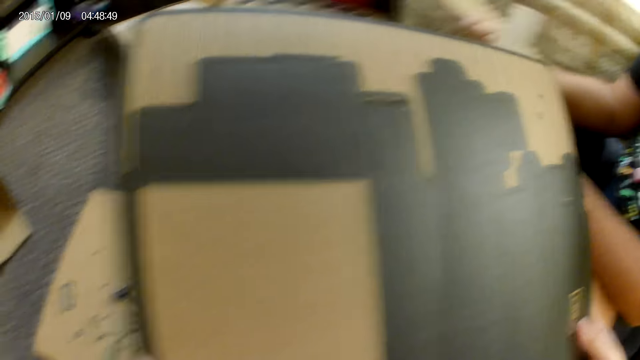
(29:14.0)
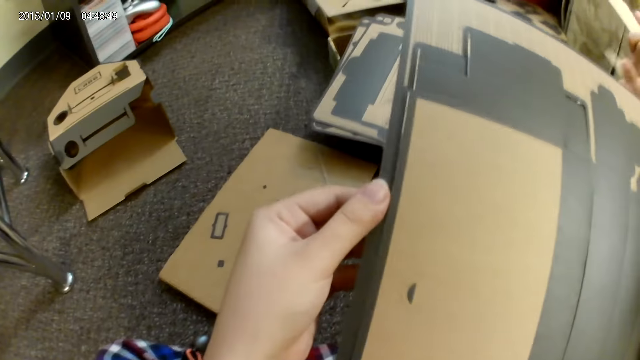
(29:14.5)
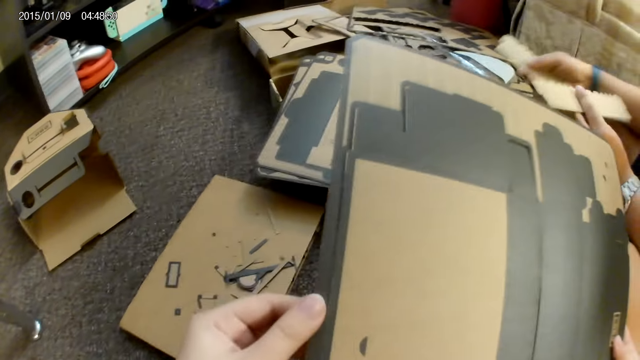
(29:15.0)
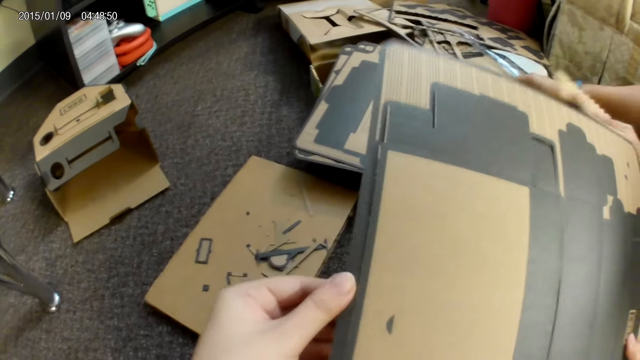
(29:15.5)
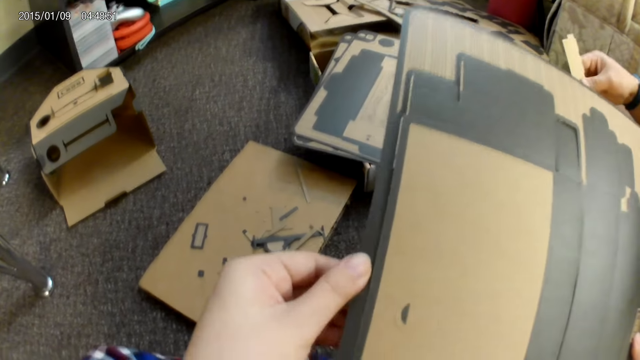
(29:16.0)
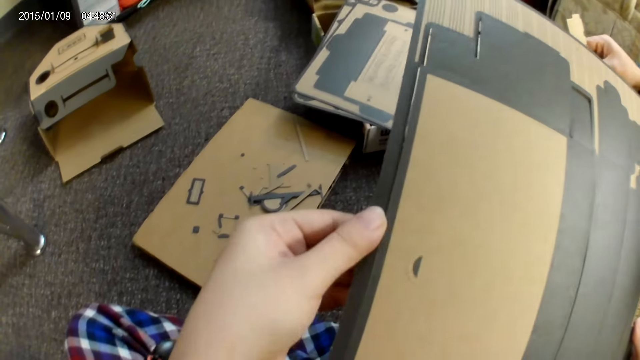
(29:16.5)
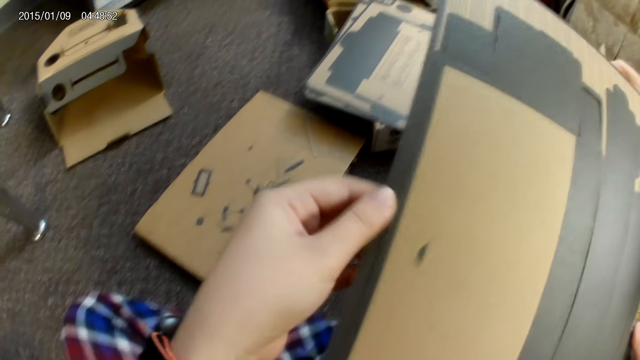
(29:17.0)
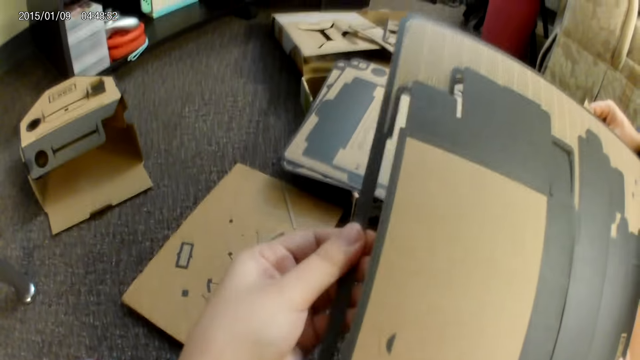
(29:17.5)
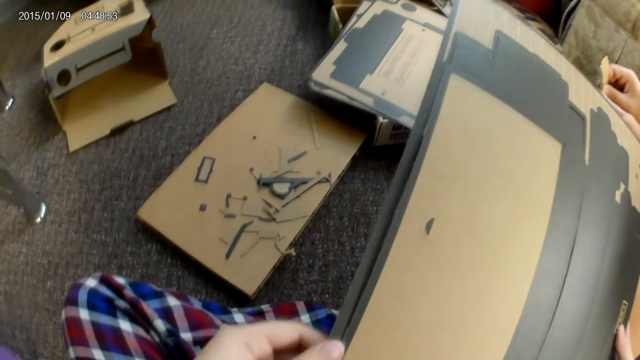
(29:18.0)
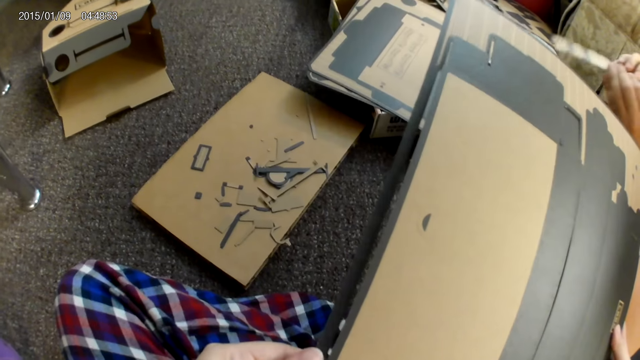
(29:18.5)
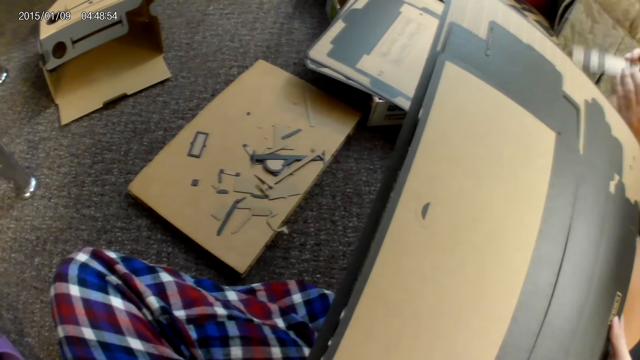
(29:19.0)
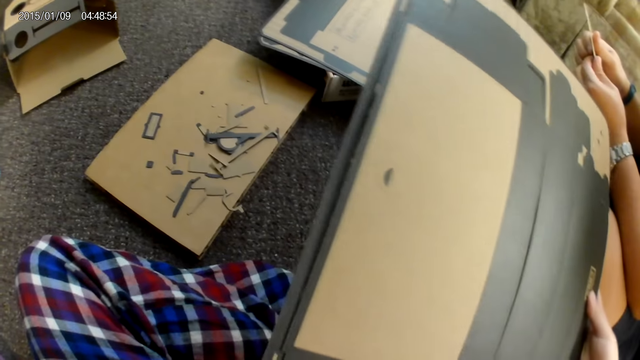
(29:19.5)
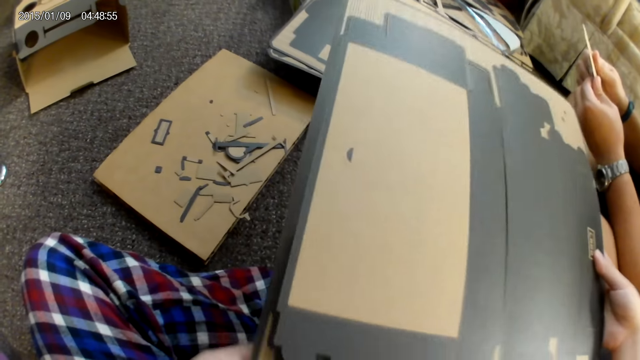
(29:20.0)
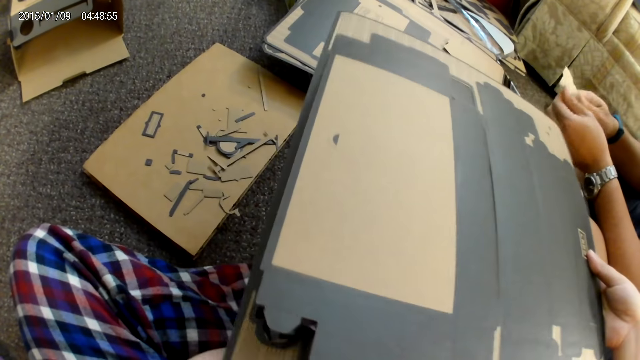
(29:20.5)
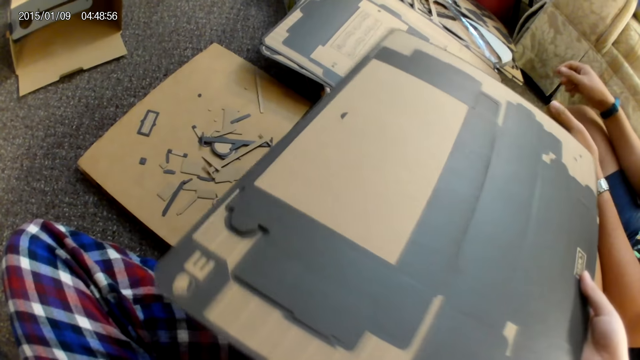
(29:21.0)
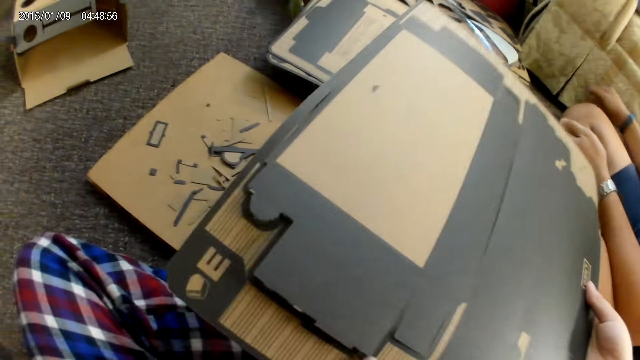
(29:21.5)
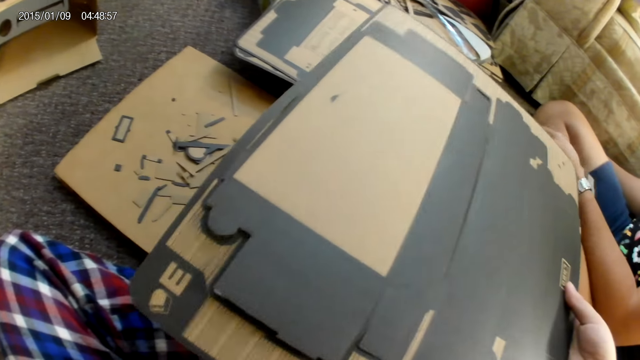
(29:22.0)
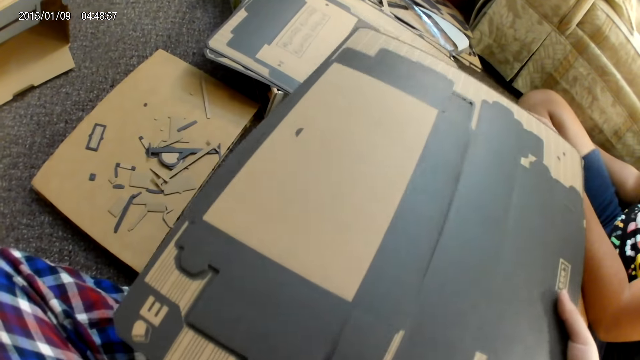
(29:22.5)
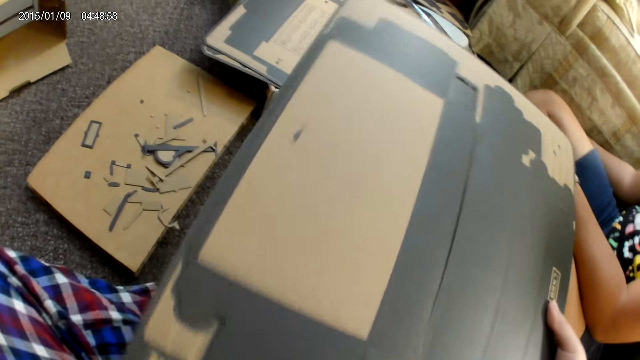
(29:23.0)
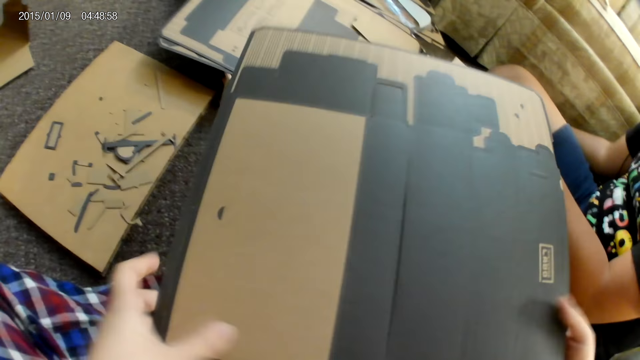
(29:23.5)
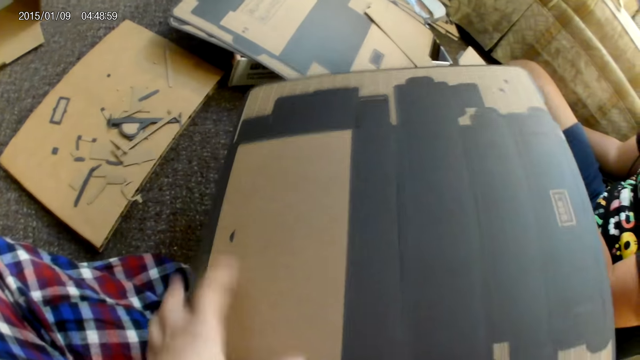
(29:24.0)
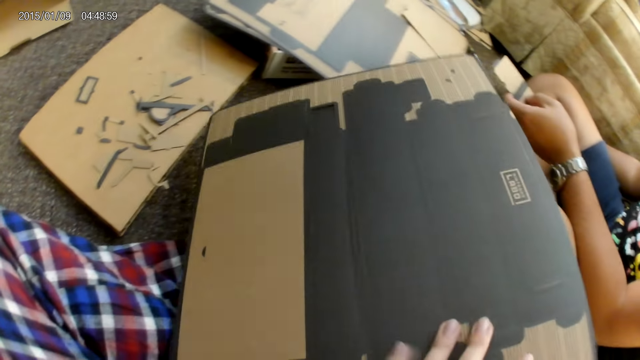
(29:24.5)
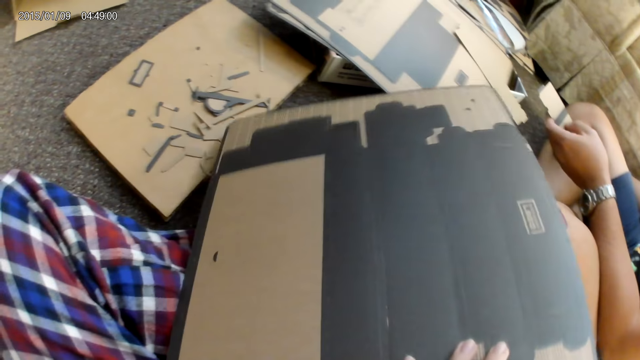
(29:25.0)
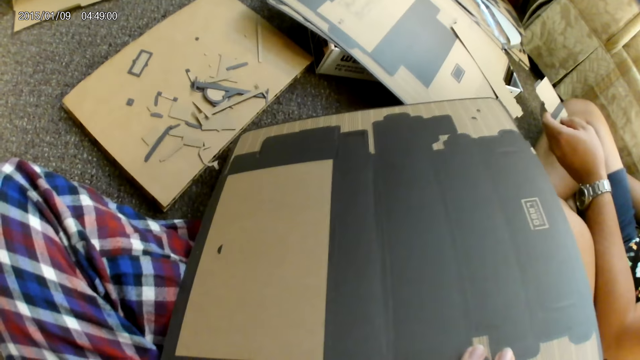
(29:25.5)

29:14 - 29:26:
The camera wearer detaches the cardboard with her left hand. A man drops the cardboard on a stack of cardboards with his right hand. The camera wearer detaches the cardboard with her left hand.

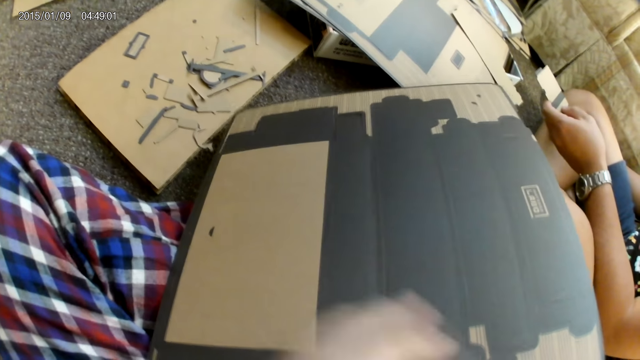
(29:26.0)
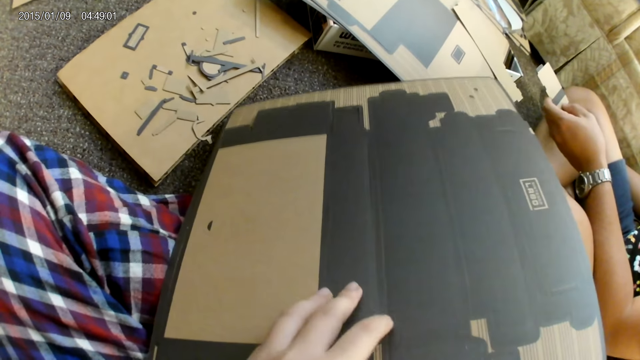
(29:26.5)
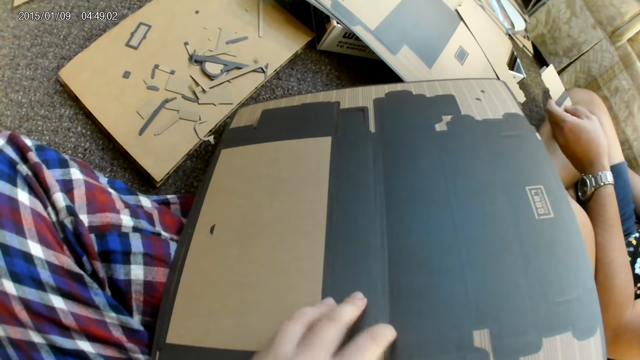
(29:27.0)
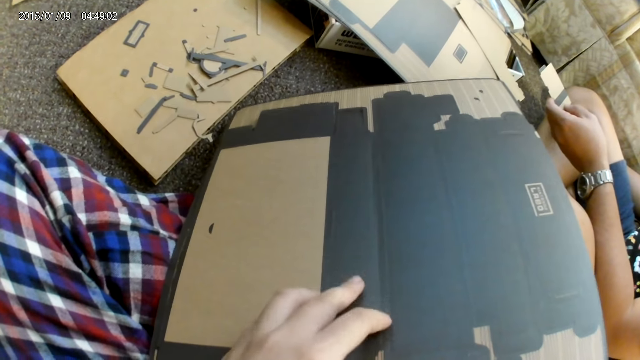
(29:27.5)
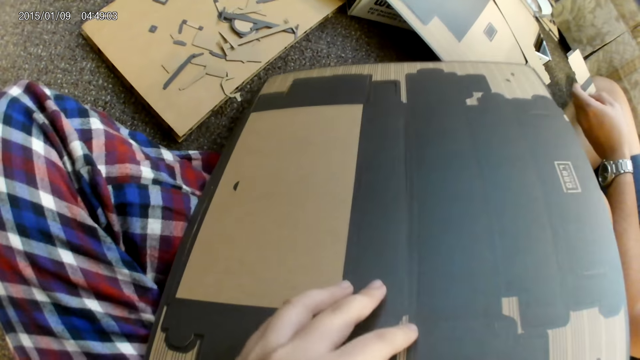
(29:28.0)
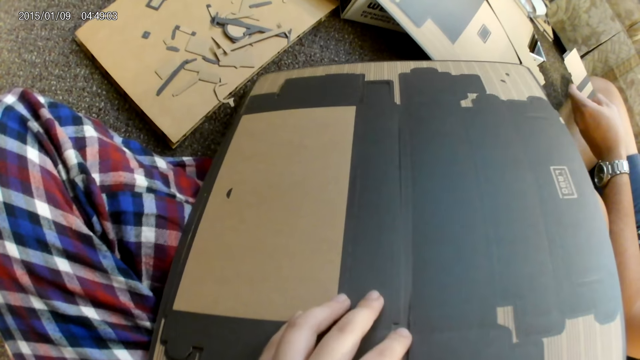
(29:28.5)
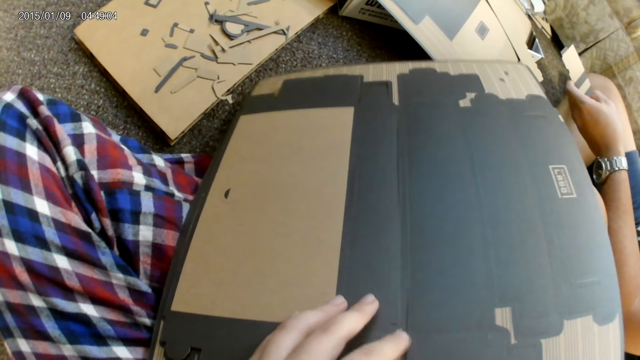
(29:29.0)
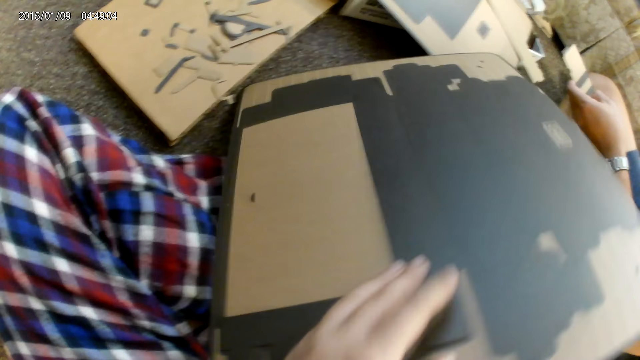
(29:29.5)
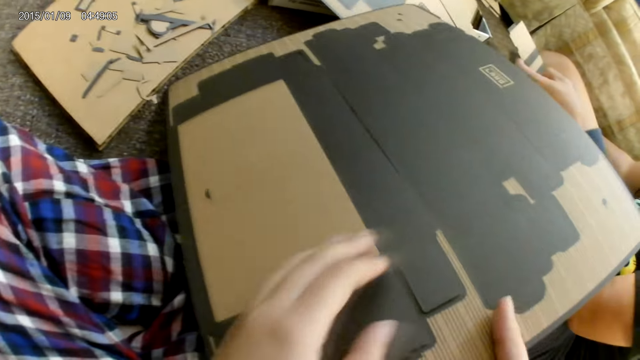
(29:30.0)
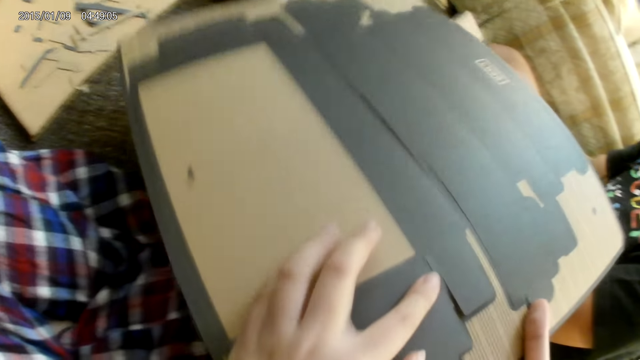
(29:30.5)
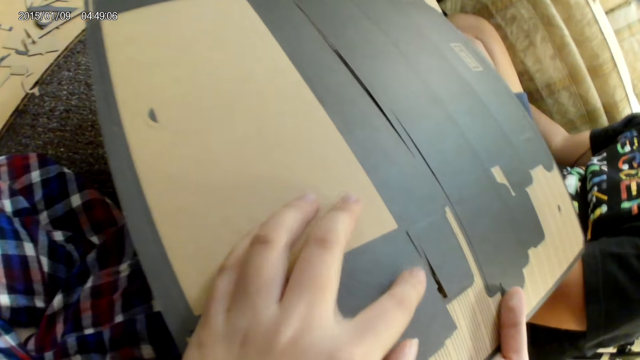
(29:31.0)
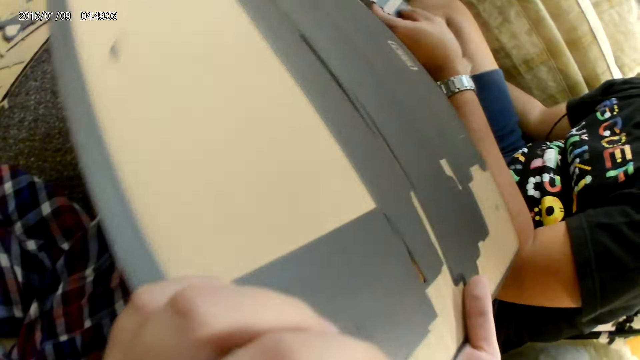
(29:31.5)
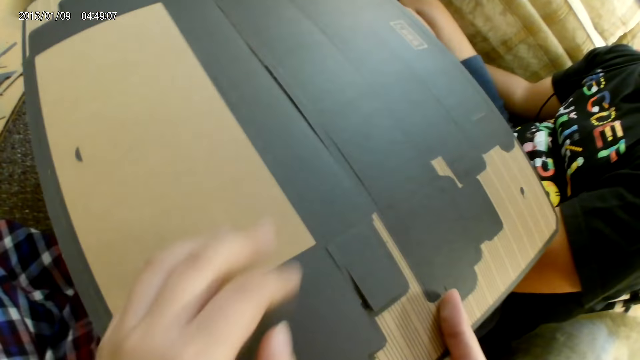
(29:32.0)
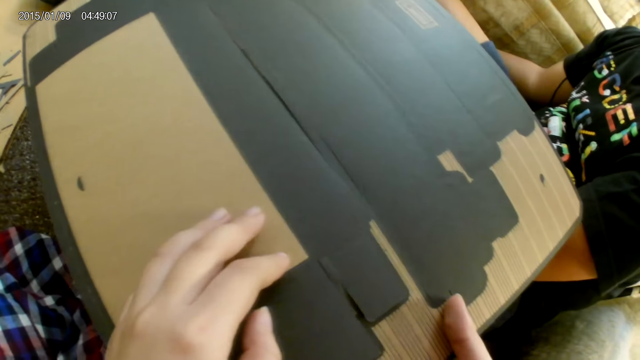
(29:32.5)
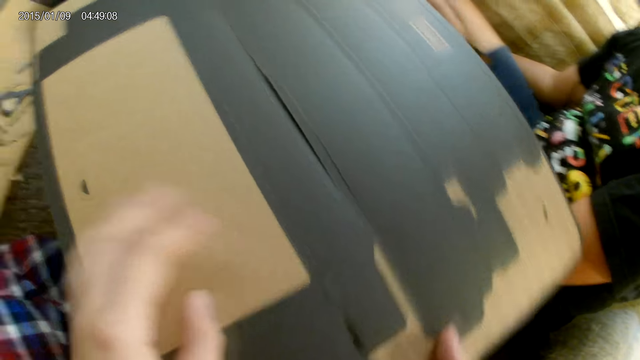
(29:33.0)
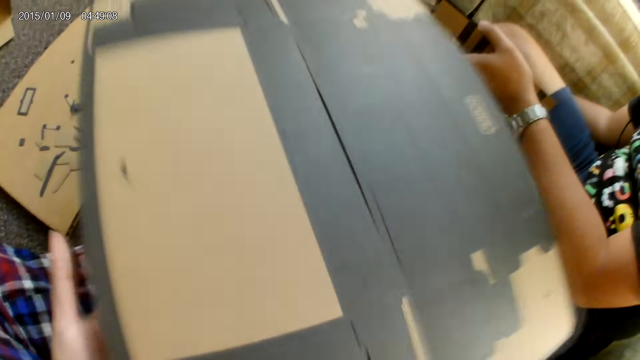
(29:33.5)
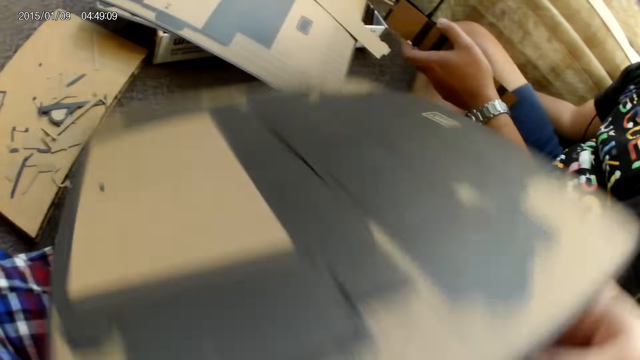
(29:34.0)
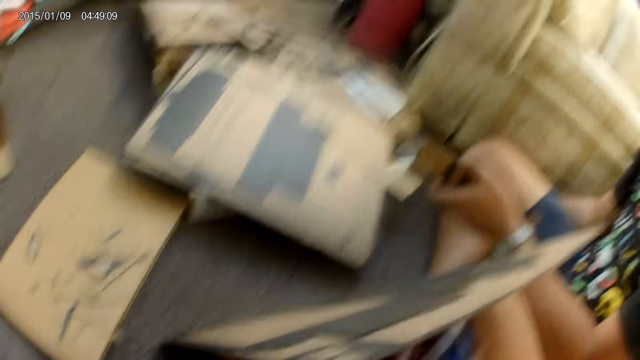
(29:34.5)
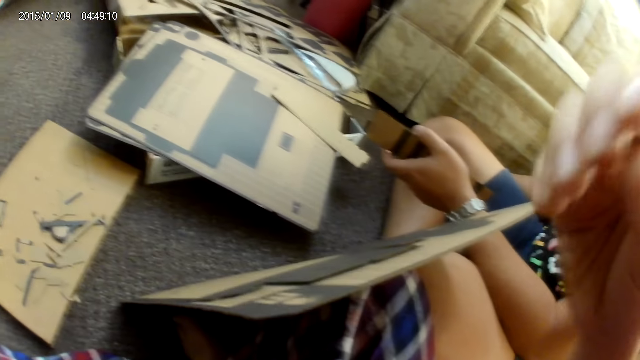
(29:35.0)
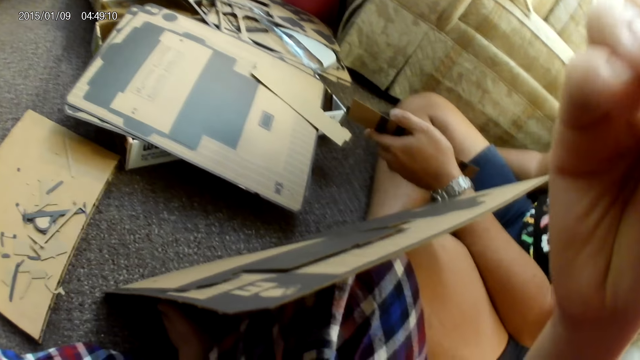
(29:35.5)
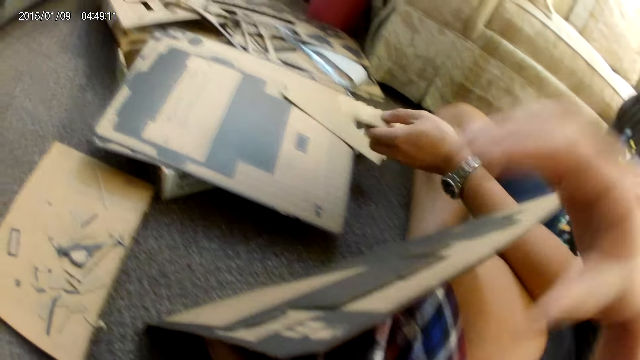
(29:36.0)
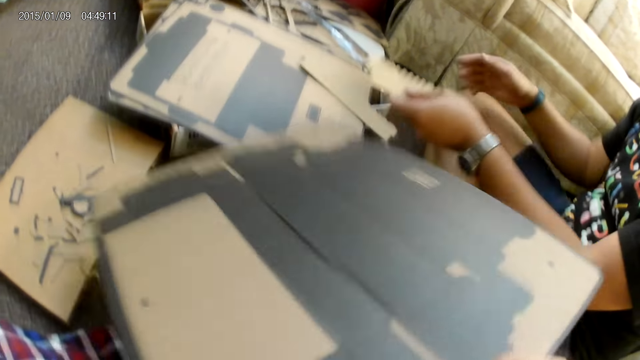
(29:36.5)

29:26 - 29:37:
The camera wearer drops the cardboard on the ground with her left hand. She touches the face area. She adjusts the camera on her head with her right hand.
